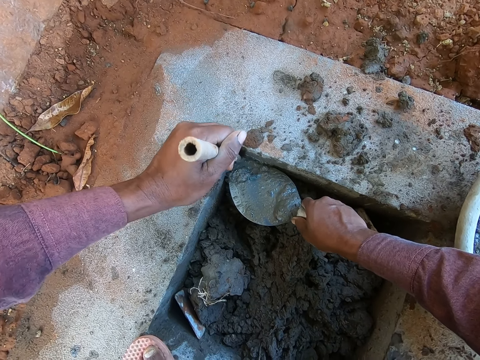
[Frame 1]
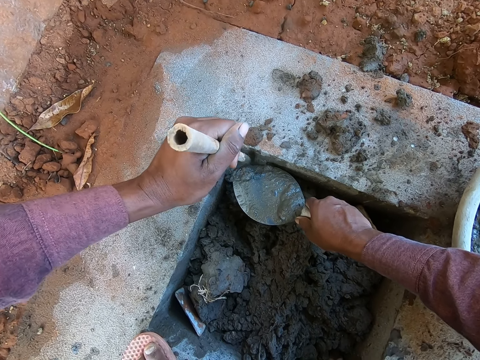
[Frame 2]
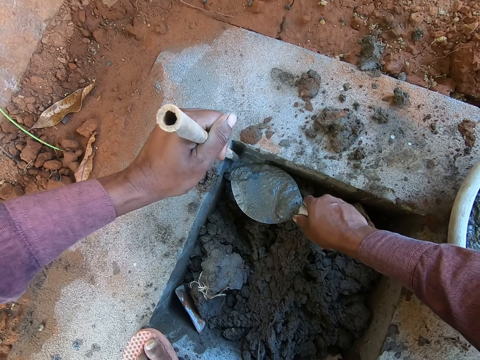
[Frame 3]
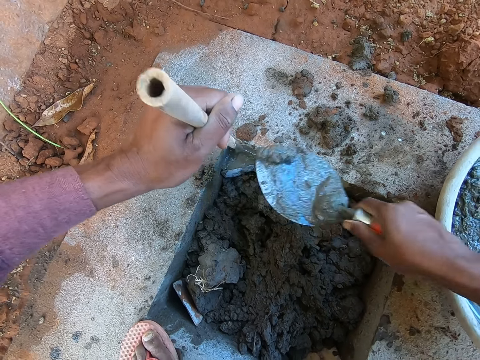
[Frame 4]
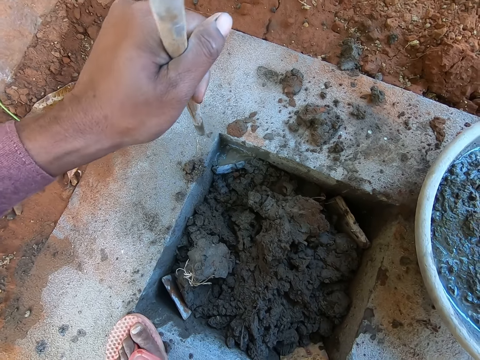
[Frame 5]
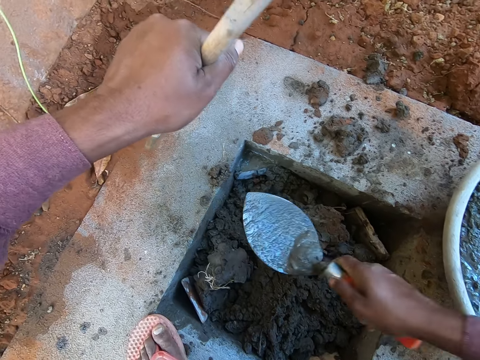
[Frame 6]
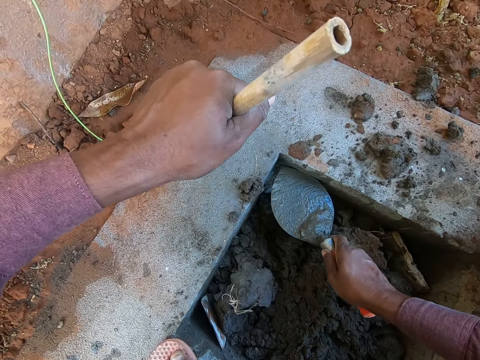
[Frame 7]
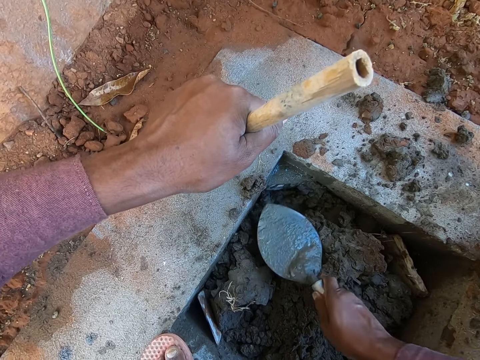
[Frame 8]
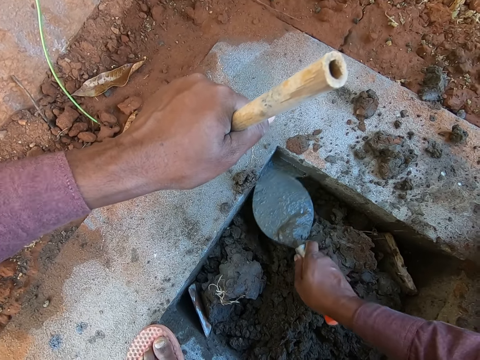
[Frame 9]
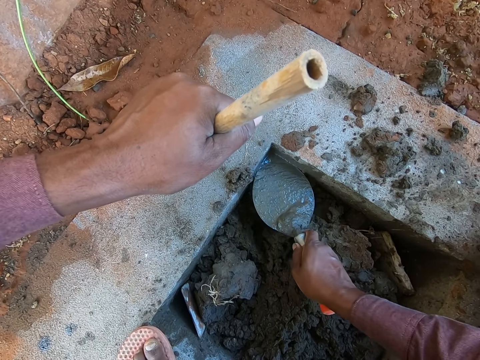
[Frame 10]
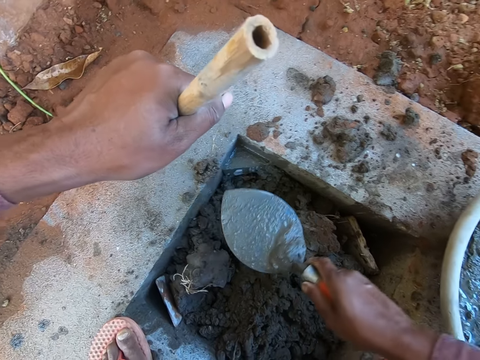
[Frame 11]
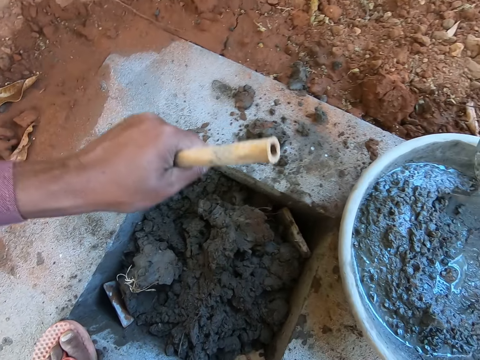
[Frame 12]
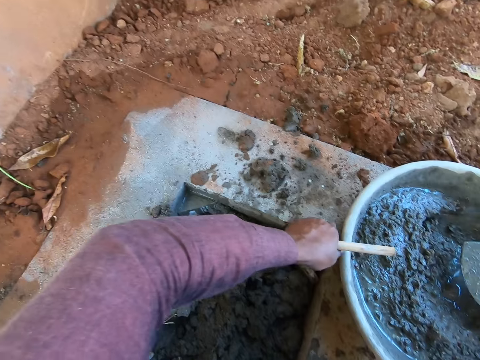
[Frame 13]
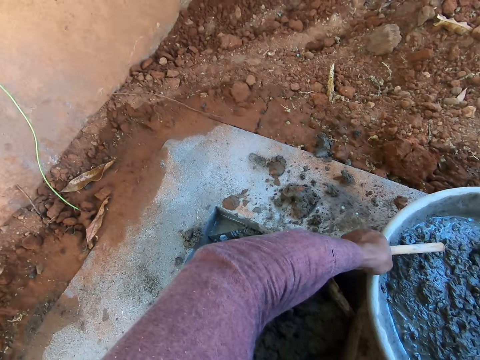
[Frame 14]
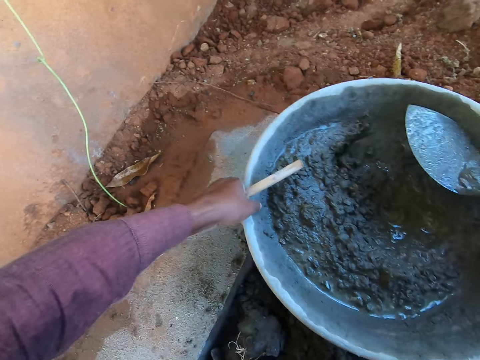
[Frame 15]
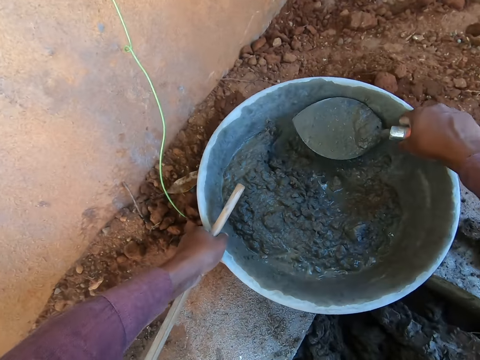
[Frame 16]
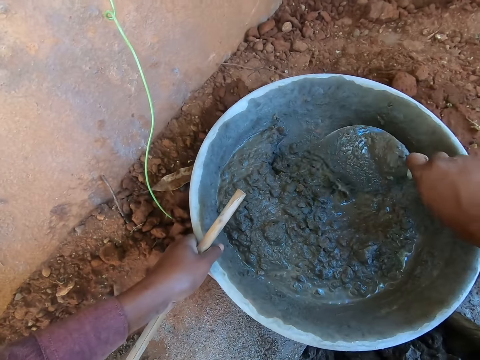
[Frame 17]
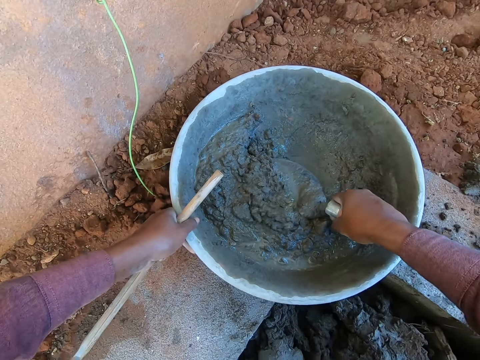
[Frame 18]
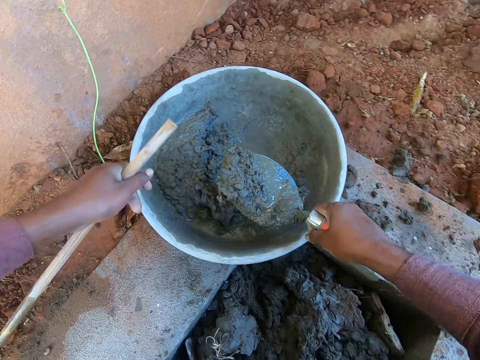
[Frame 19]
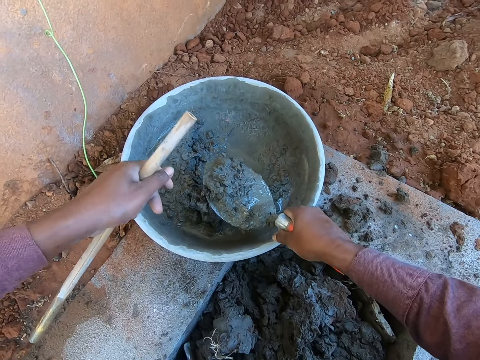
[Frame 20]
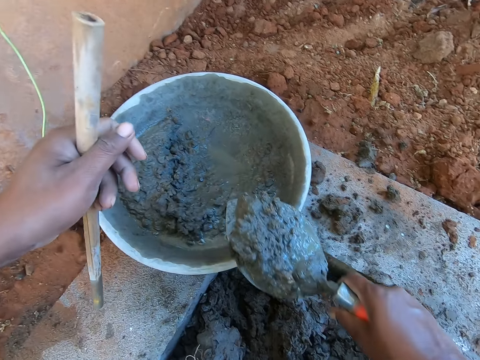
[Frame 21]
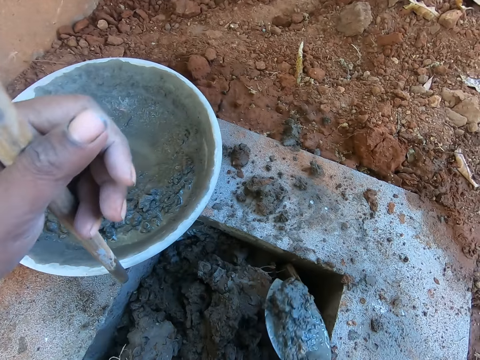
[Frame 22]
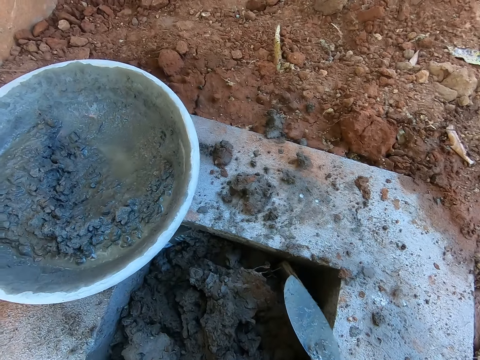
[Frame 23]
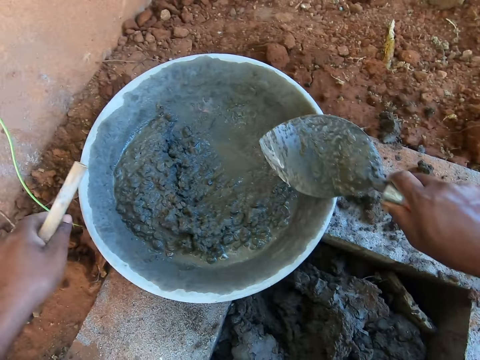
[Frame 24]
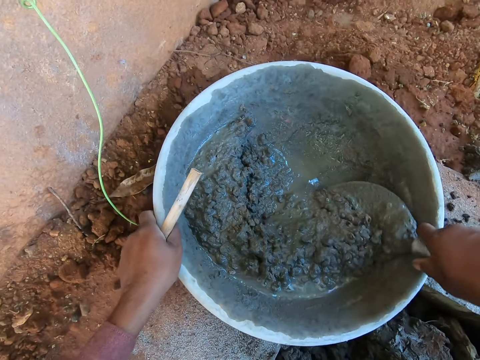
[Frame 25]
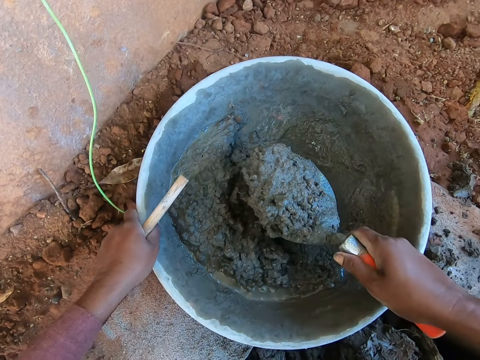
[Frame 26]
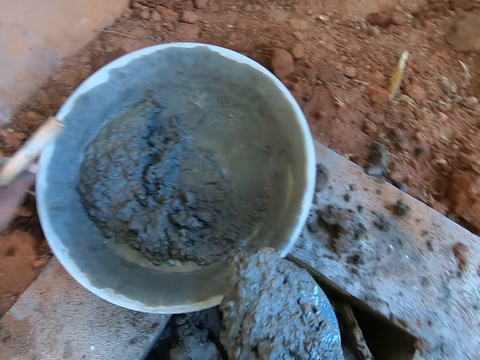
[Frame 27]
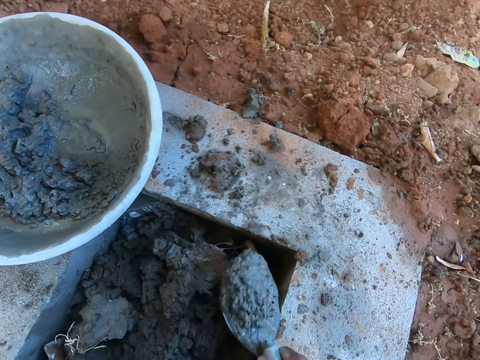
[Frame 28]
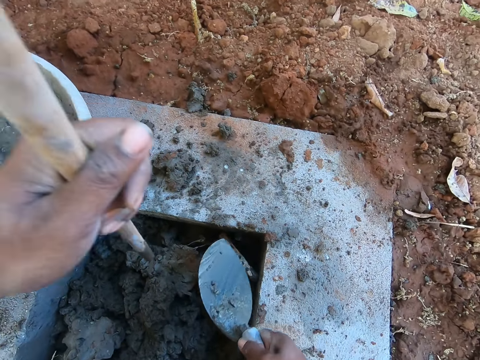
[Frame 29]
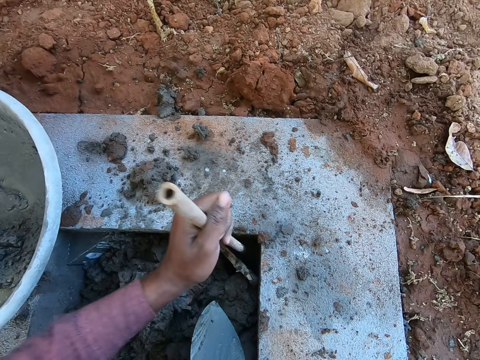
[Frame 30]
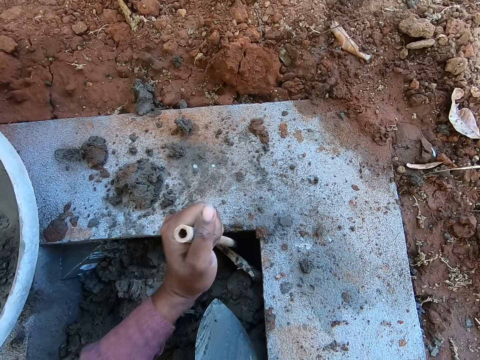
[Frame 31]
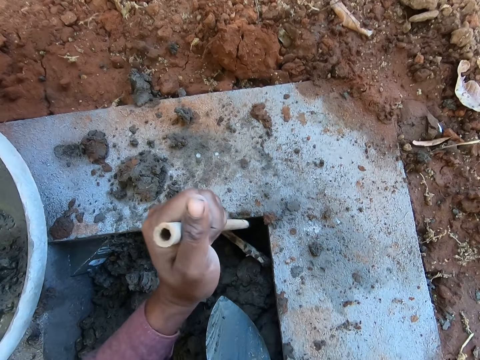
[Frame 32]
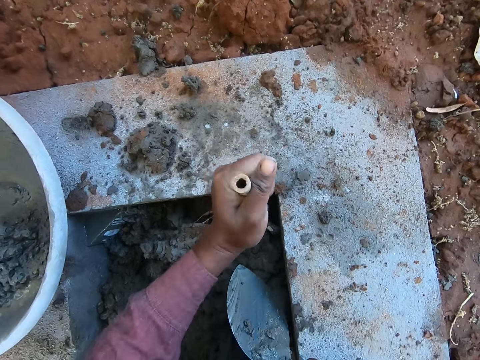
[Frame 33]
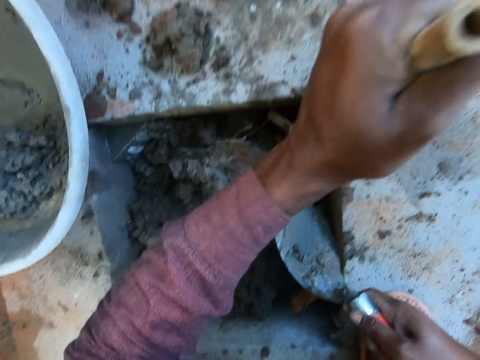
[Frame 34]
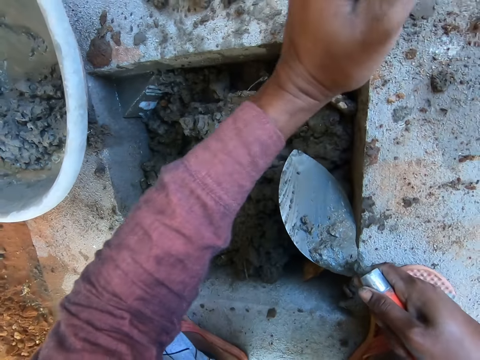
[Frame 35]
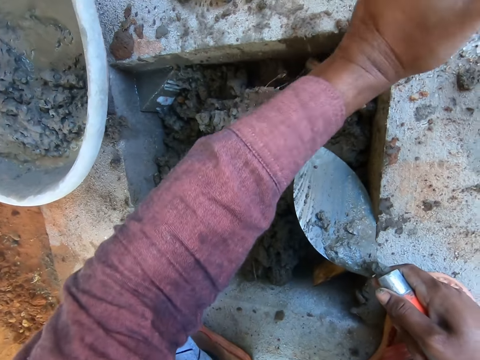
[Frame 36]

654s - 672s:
The camera wearer flattens the slab or mortar with a trowel. They pick up the mortar pan. They move the tray on the manhole. They scoop the slab with the trowel. They place the slab in the manhole with the trowel. They scoop the slab with the trowel. They place the slab in the manhole. They push the mortar with a stick. They level the slab with the stick.

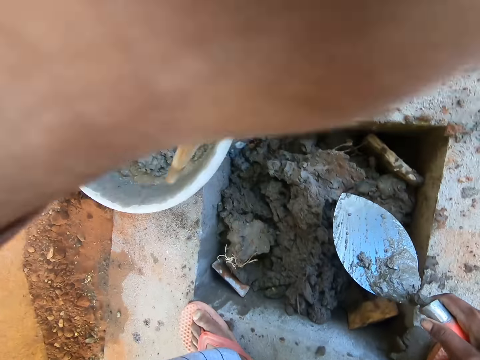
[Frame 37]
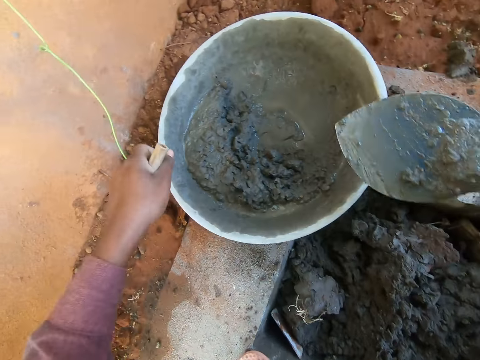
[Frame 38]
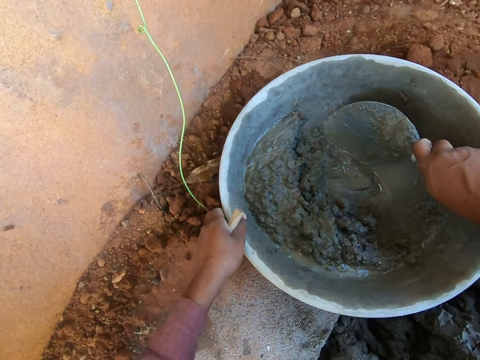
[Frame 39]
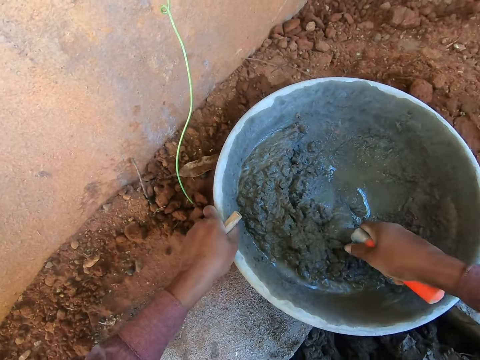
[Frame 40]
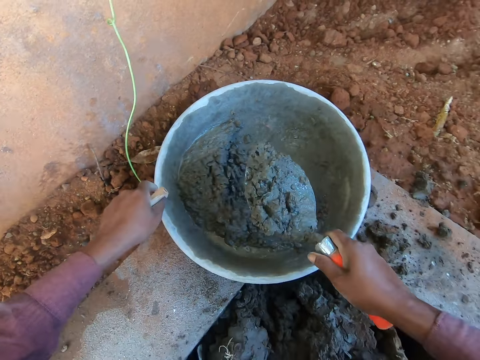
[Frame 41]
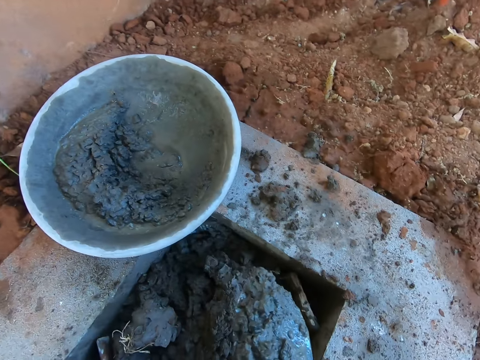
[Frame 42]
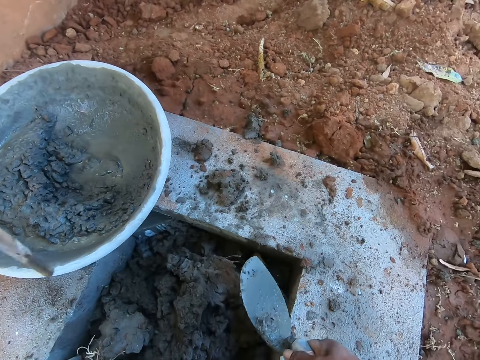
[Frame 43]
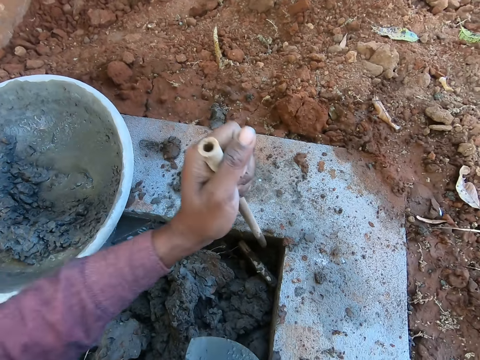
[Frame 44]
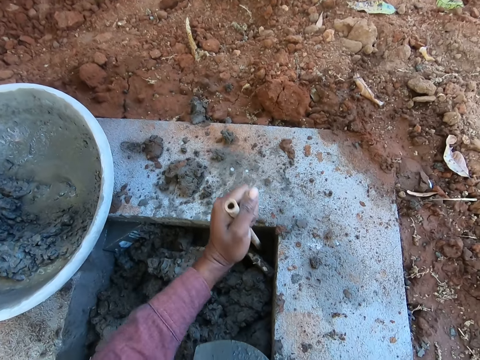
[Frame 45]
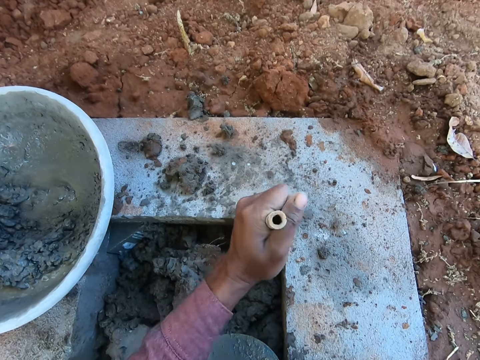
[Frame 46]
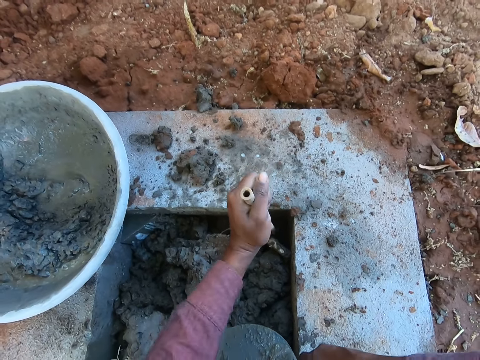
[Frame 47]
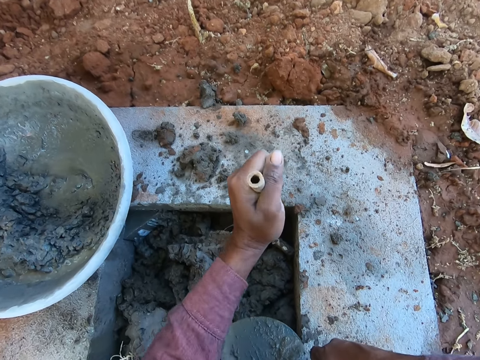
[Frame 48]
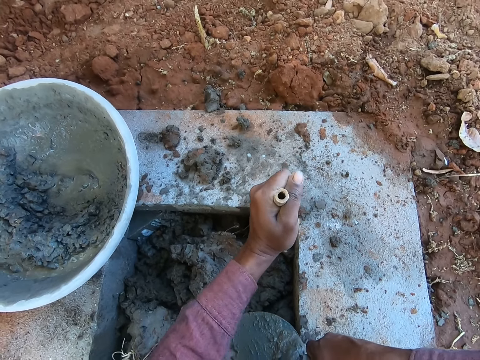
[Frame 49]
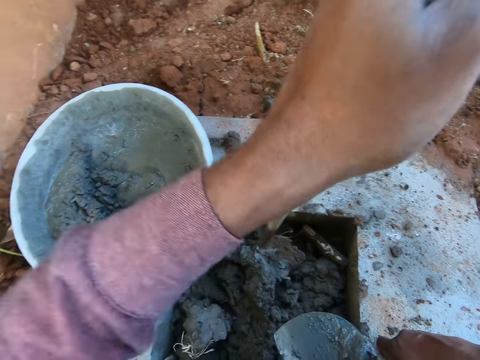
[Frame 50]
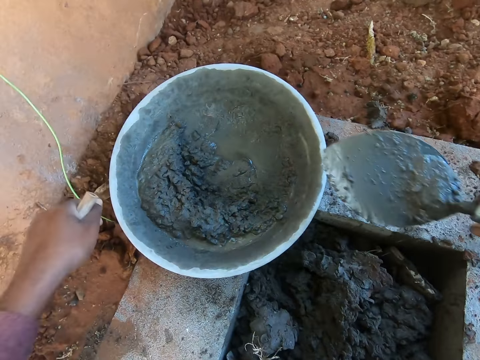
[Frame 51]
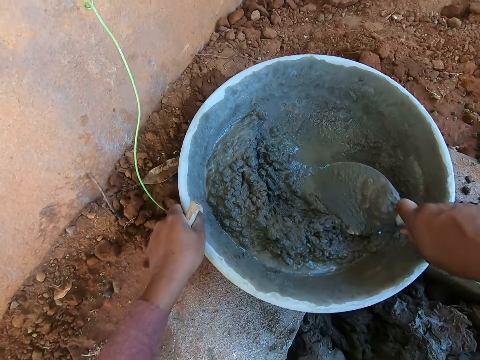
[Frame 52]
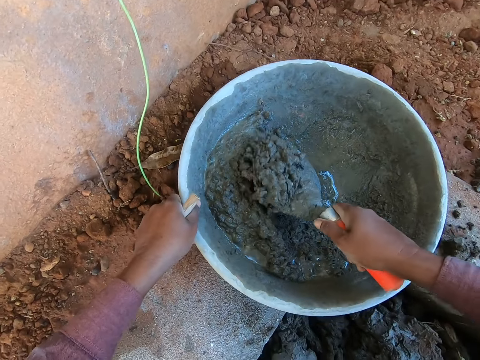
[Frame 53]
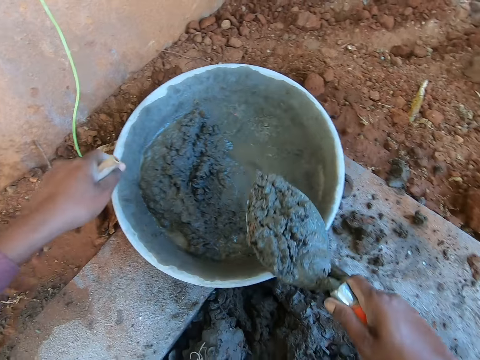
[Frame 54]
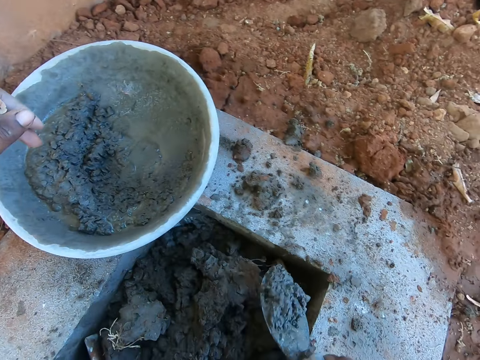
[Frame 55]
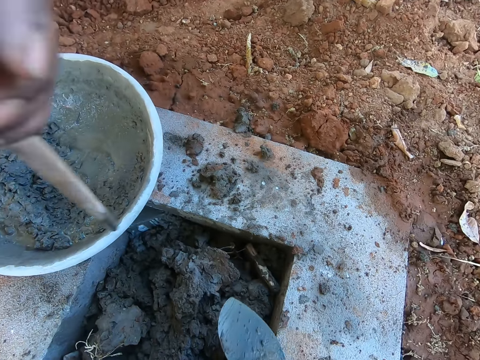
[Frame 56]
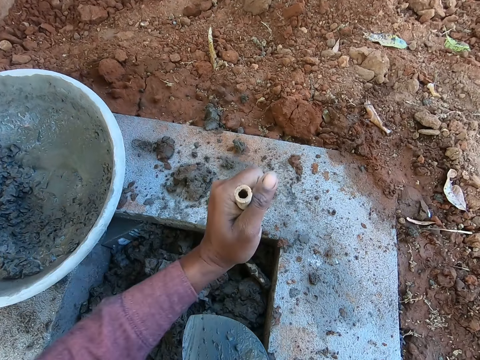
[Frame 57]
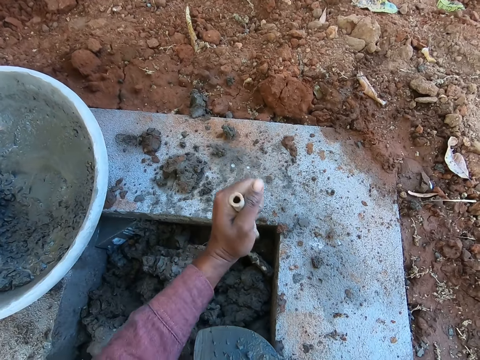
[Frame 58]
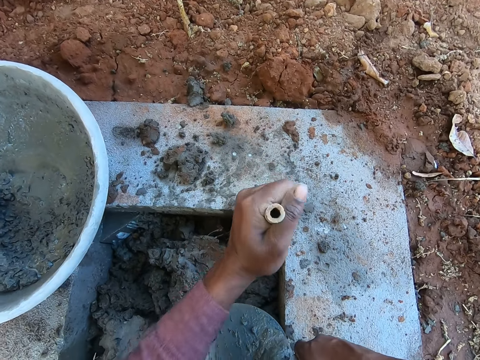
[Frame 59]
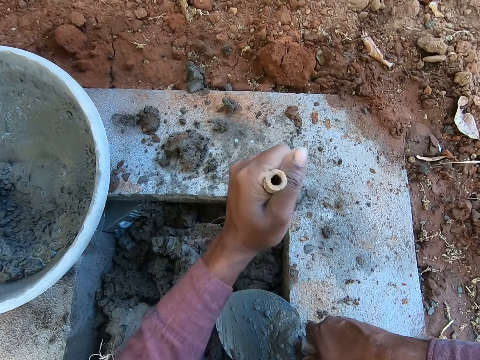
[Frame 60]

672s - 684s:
The camera wearer holds the mortar pan. They scoop slab or mortar with a trowel. They place the slab in the manhole. They push the mortar with a stick. They level the slab with the stick. They hold the mortar pan. They scoop the slab with the trowel. They place the slab in the manhole. They push the mortar with the stick. They level the slab with the stick.
